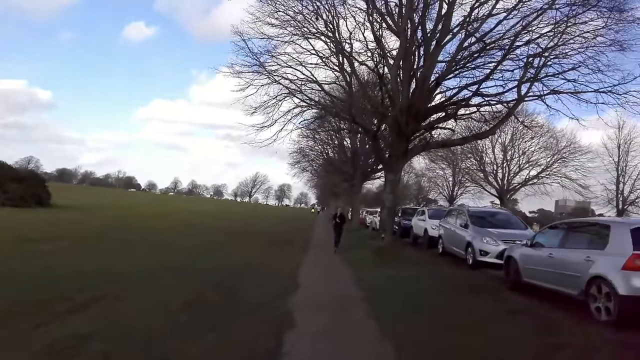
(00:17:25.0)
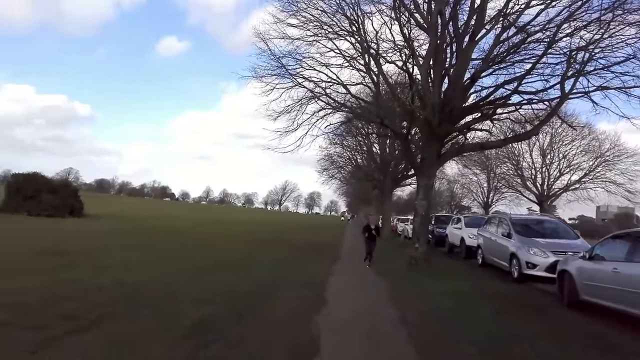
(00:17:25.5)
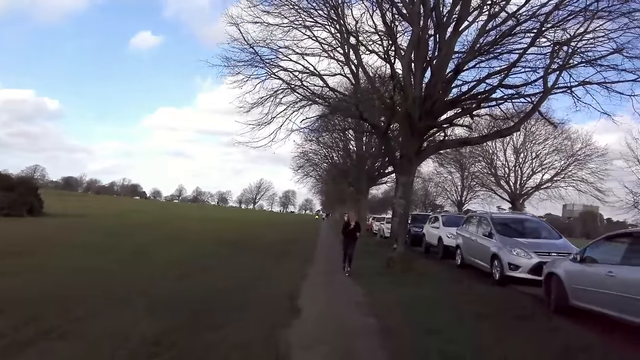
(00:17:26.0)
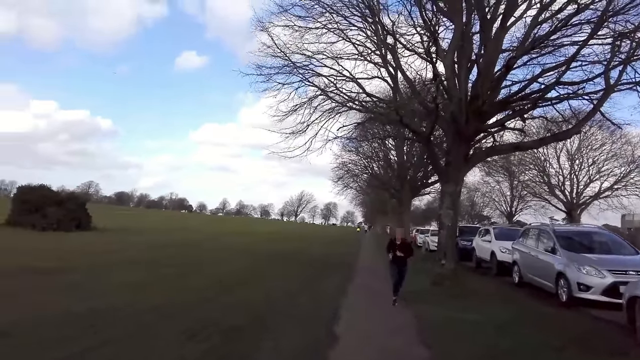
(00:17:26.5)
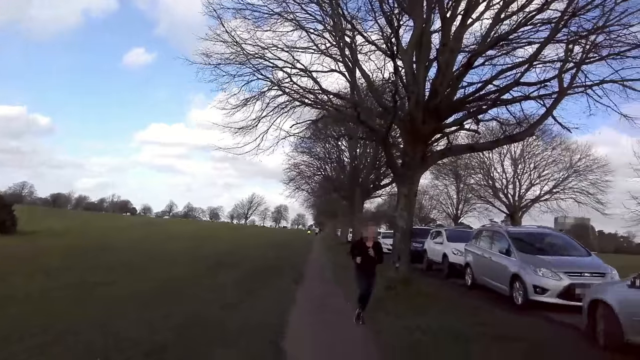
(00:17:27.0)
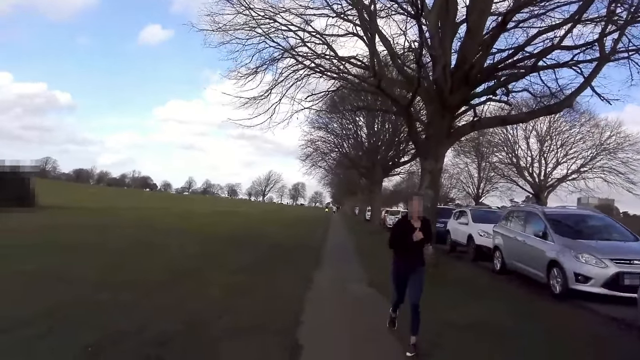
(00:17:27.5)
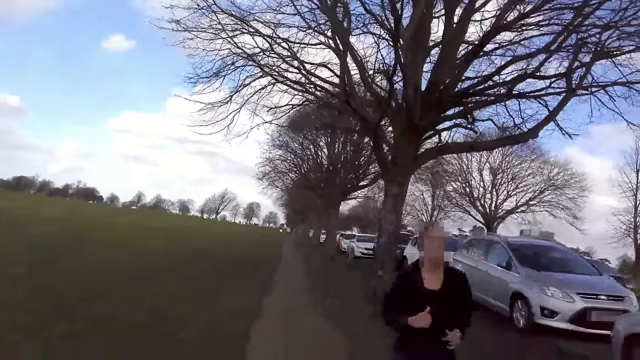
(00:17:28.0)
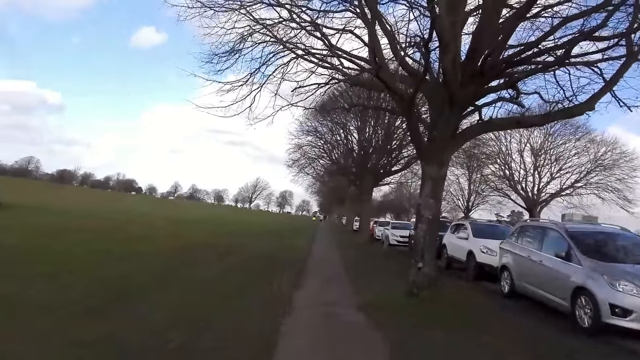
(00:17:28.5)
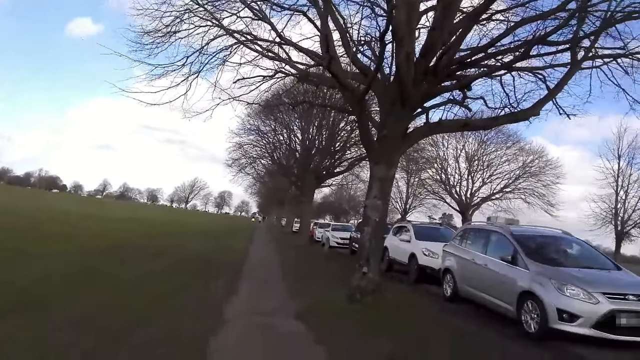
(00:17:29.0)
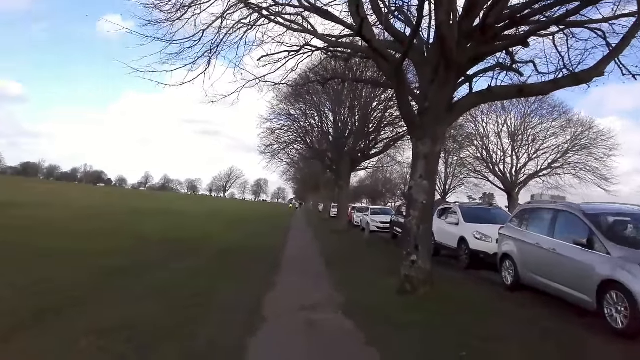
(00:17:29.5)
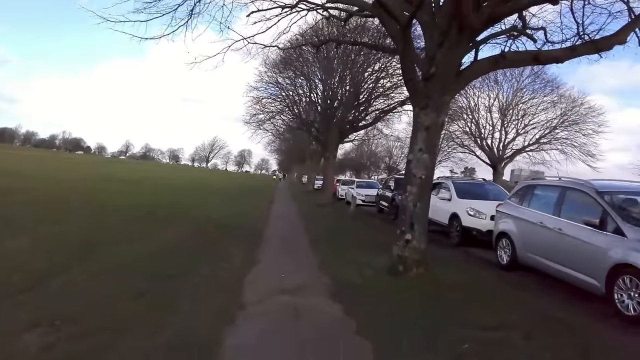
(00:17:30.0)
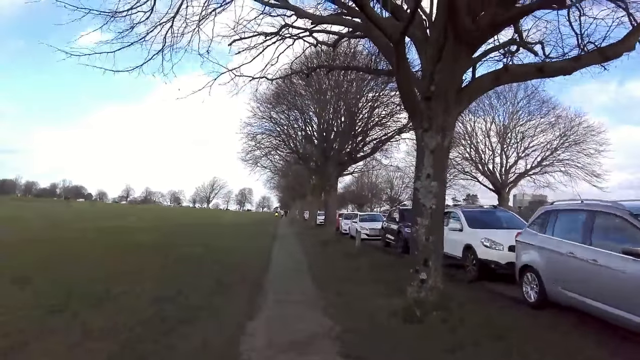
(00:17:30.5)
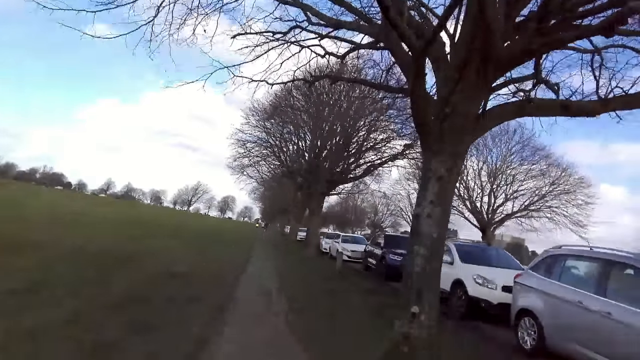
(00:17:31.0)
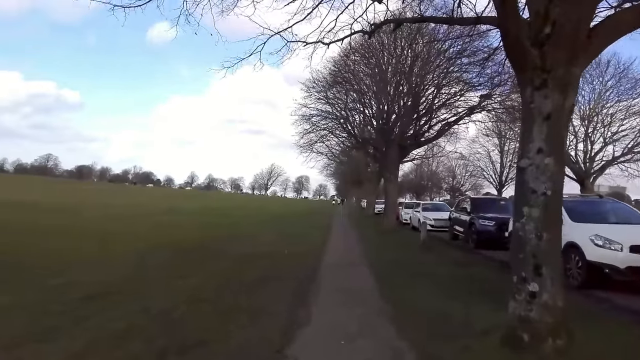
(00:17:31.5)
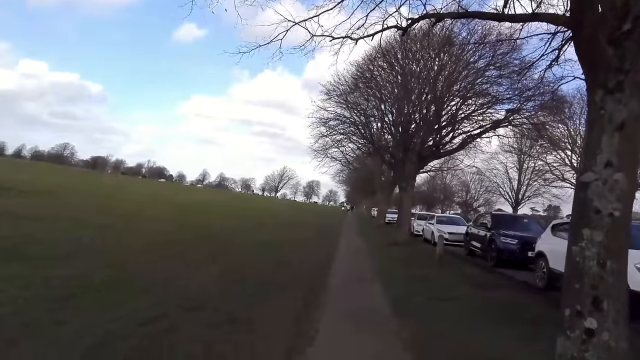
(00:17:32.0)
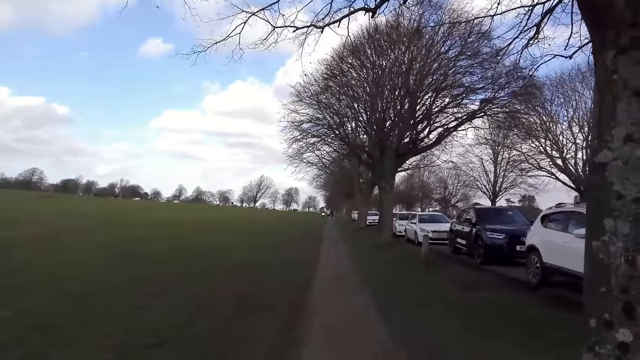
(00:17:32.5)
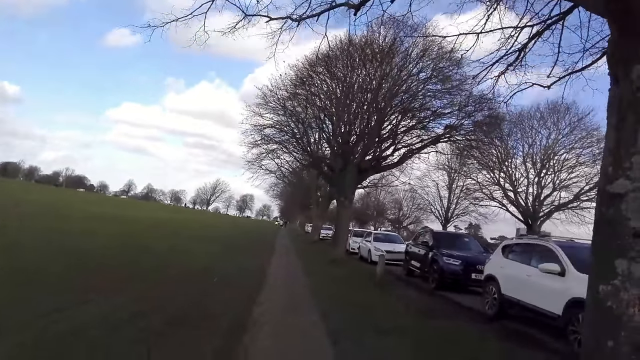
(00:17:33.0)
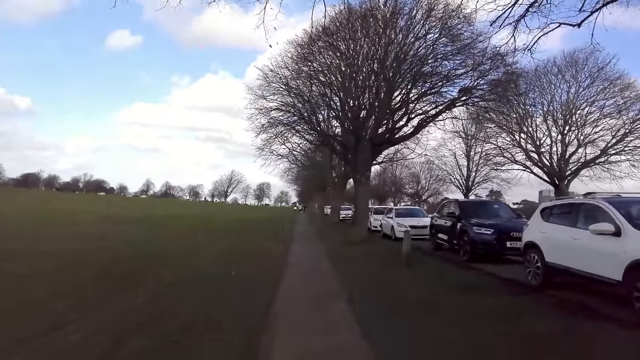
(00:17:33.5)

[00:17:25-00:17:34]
A lady jogs past the camera wearer. The camera wearer walks on the sidewalk.

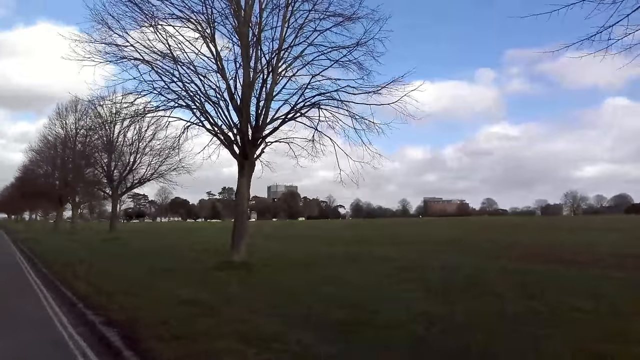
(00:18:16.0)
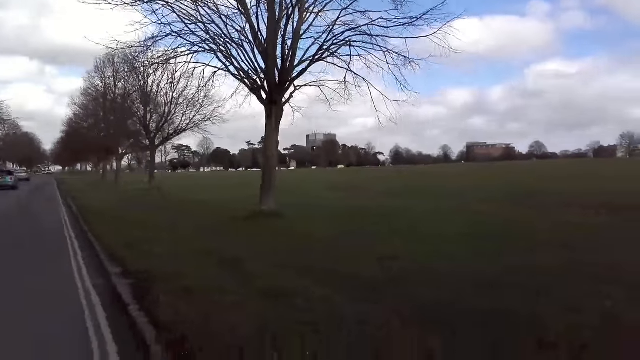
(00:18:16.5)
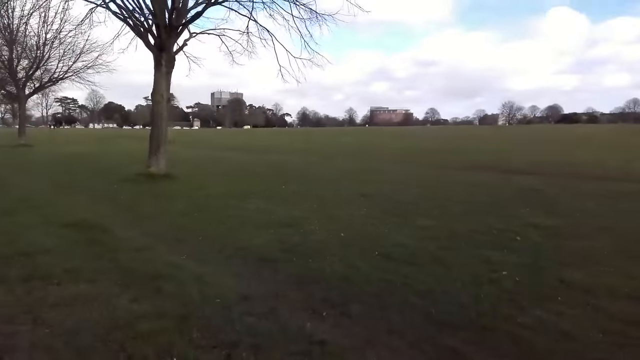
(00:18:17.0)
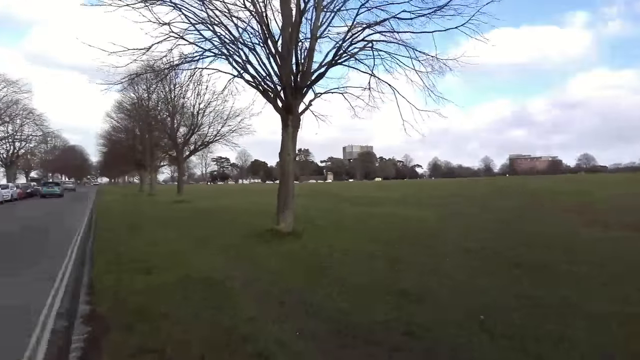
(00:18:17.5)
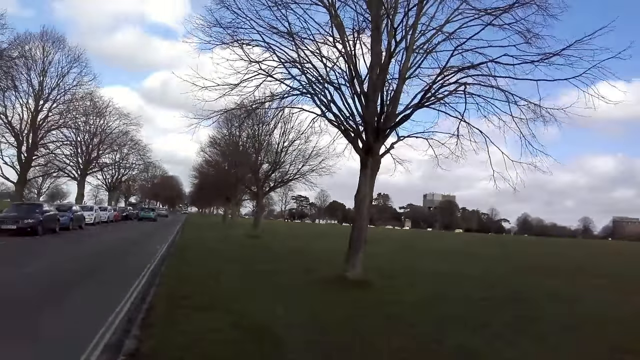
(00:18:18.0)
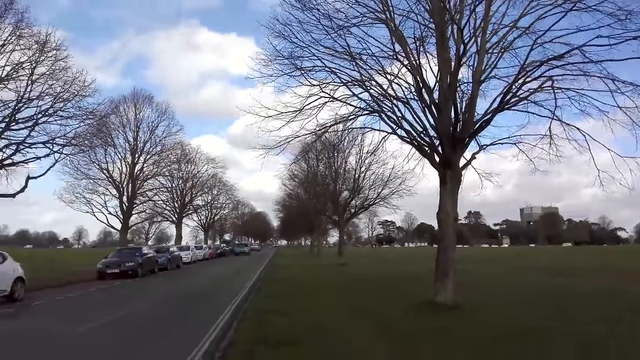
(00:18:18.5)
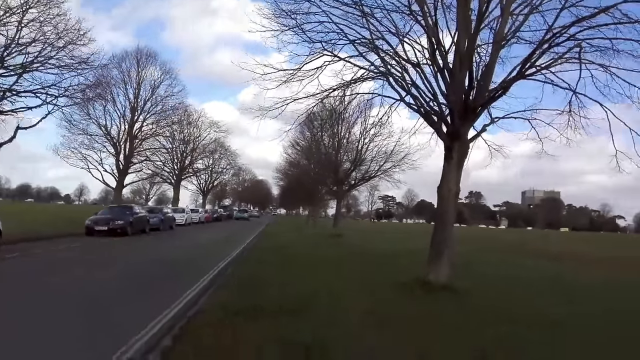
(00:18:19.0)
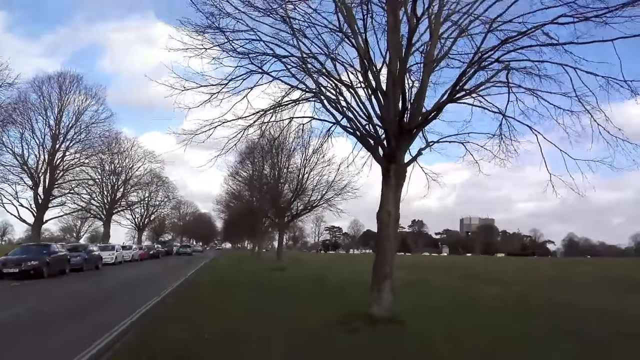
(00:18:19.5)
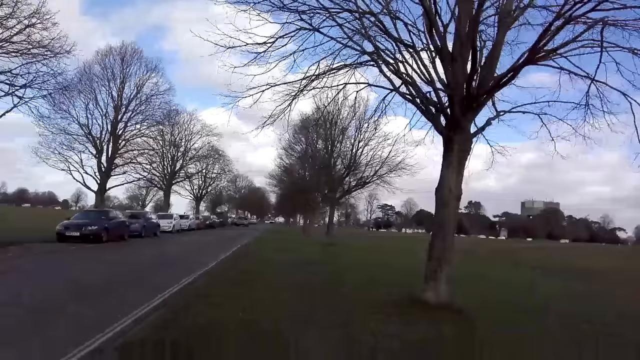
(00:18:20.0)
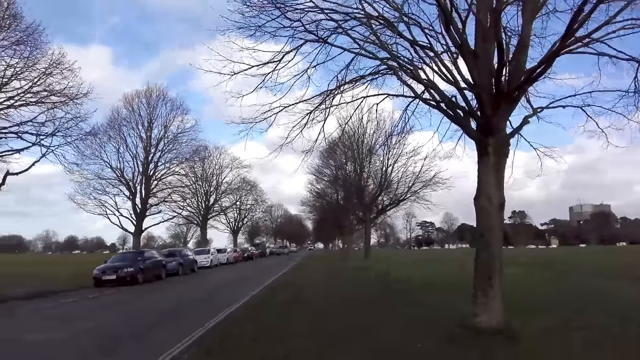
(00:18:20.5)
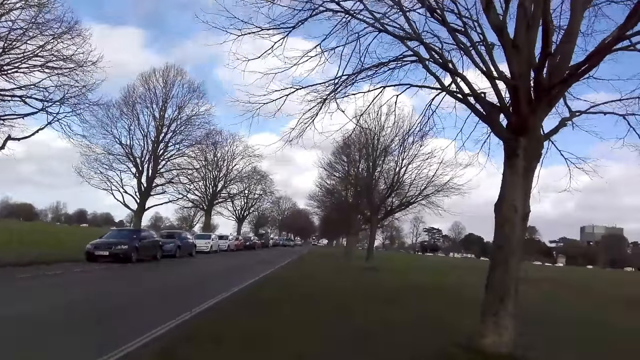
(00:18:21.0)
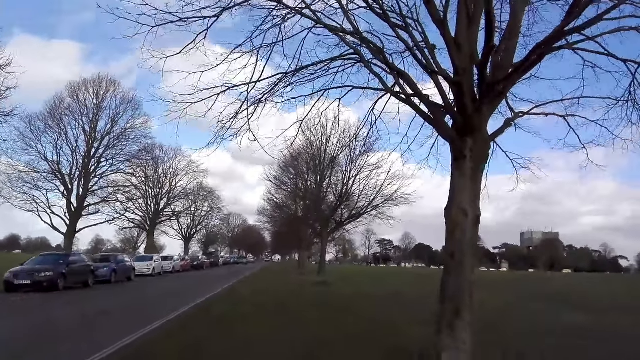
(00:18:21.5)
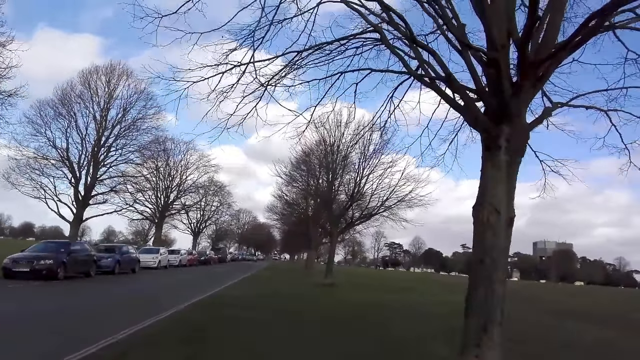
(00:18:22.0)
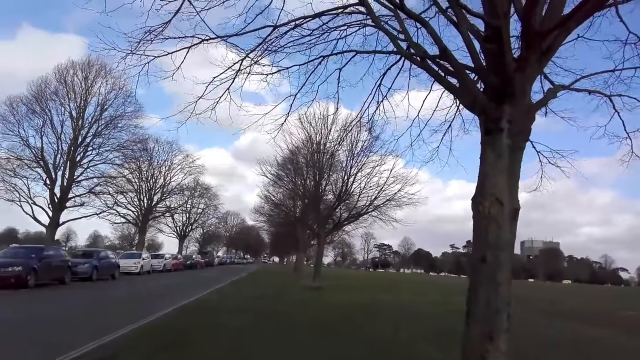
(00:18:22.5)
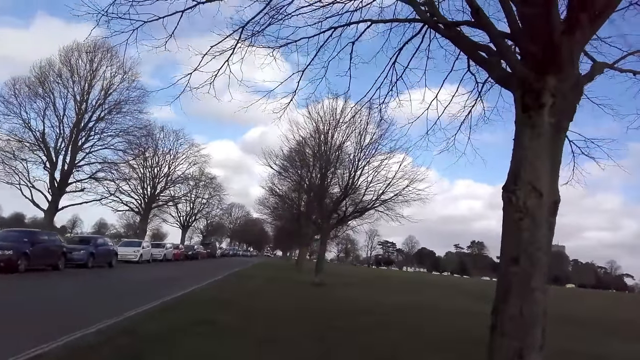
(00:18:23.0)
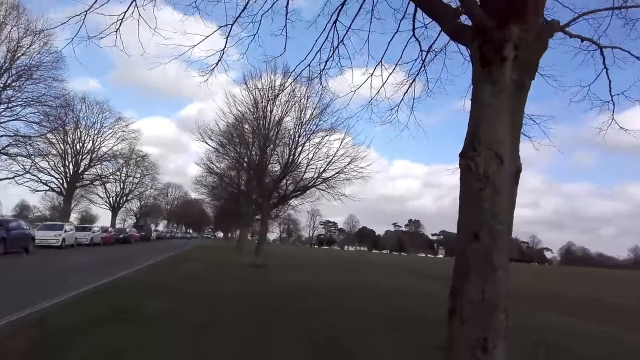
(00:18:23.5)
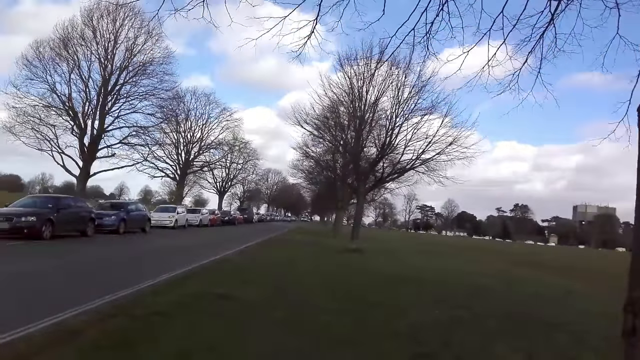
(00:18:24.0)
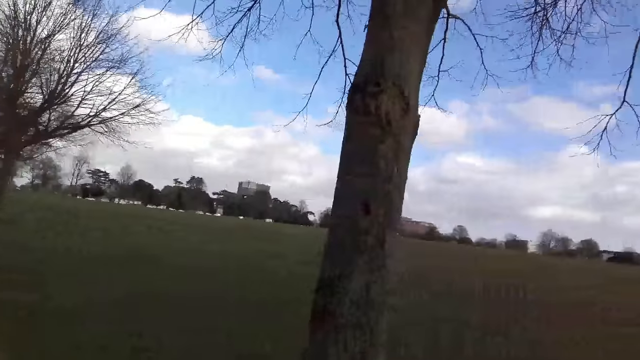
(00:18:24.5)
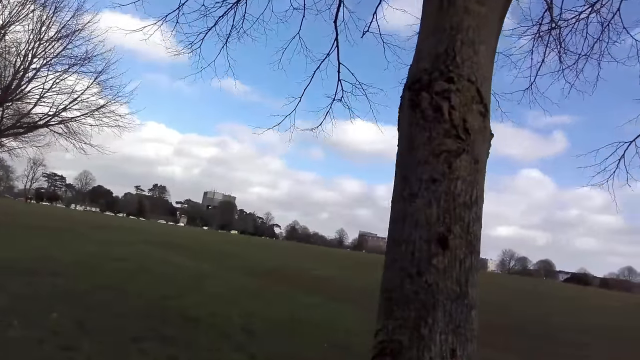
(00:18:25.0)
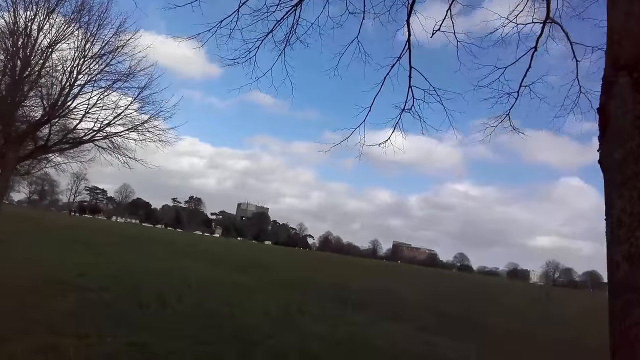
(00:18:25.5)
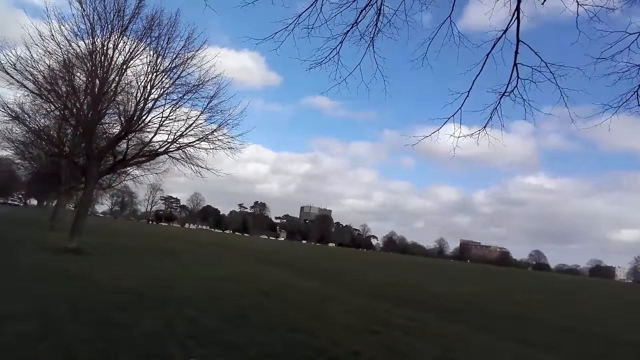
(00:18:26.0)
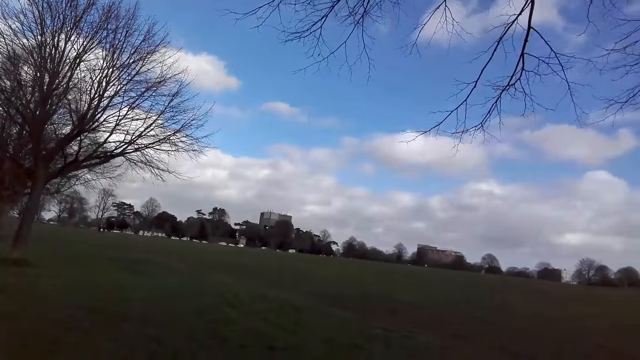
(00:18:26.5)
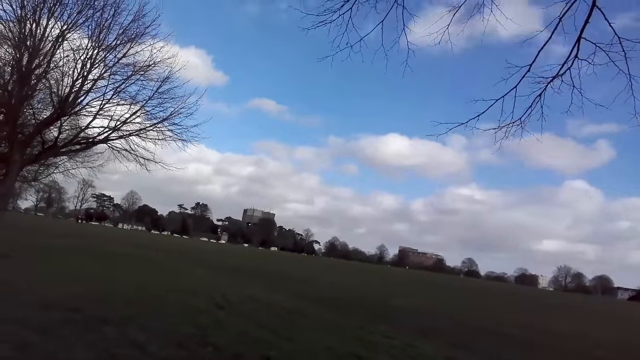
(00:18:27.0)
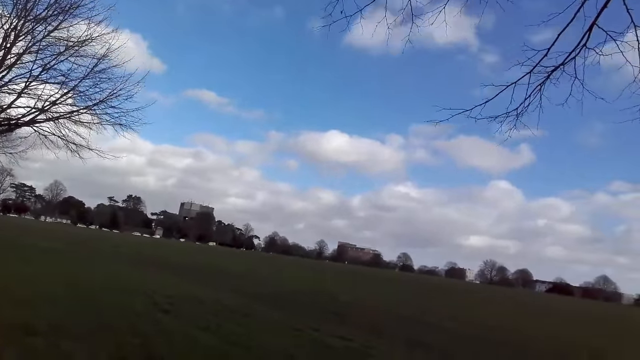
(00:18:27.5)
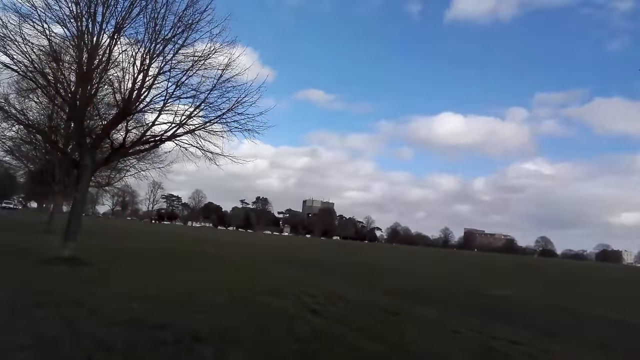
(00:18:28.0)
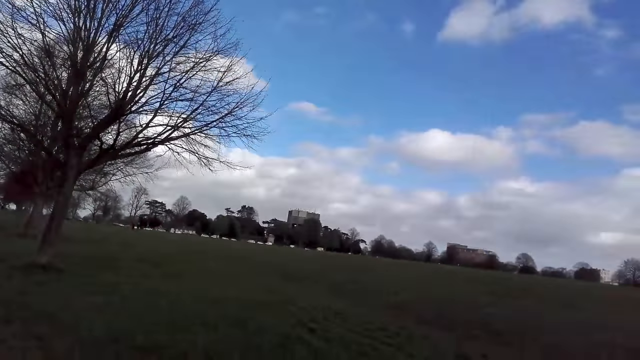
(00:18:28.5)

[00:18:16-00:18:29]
The camera wearer walks on a field.
